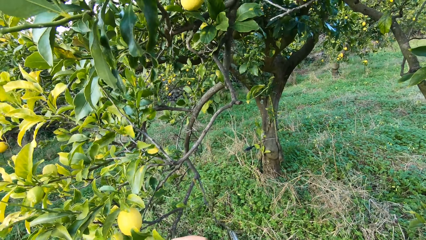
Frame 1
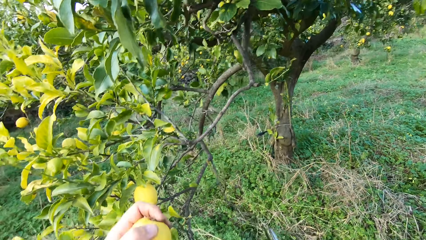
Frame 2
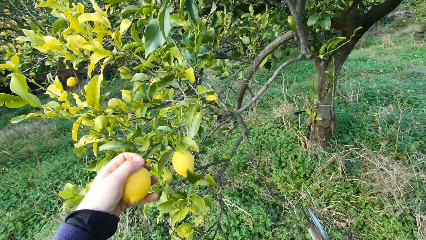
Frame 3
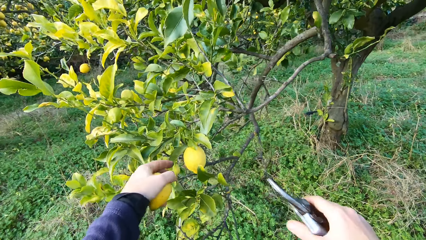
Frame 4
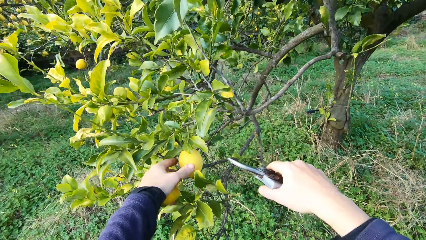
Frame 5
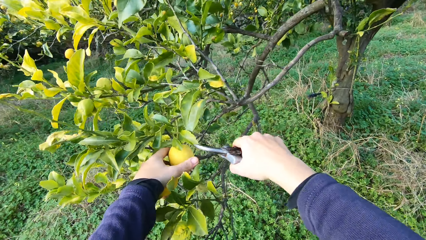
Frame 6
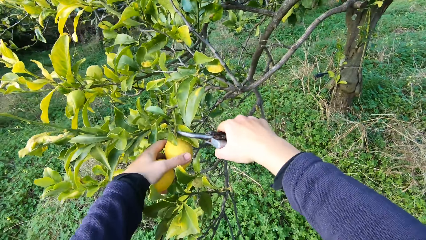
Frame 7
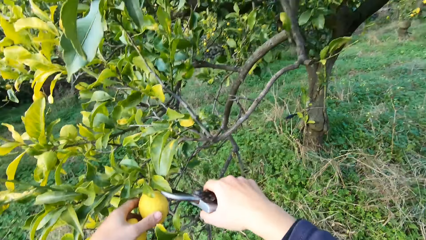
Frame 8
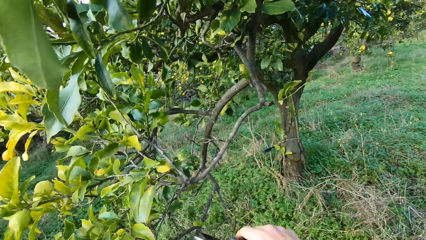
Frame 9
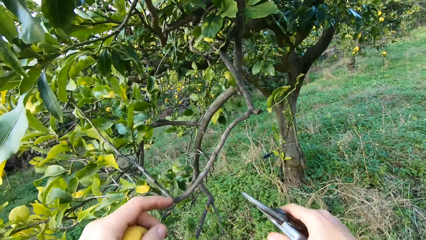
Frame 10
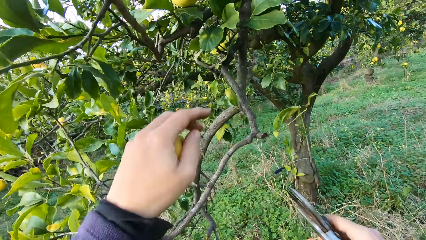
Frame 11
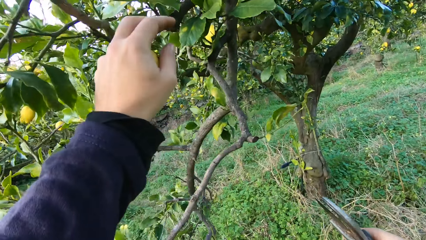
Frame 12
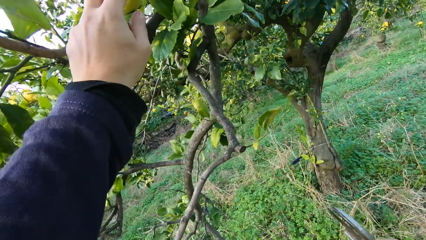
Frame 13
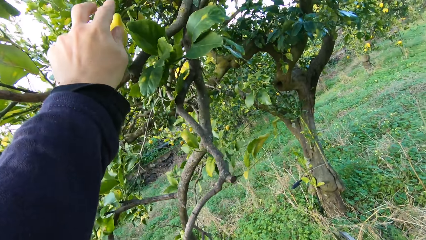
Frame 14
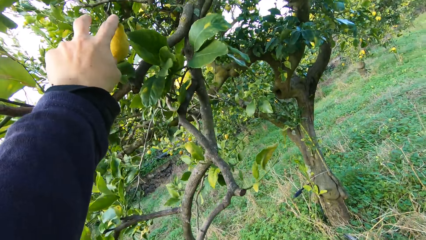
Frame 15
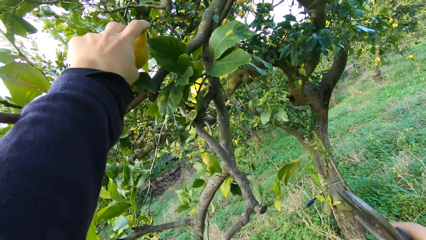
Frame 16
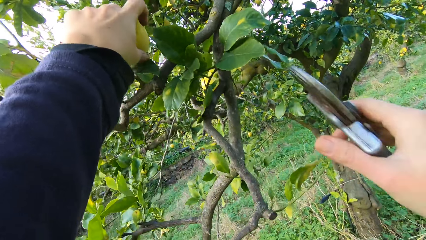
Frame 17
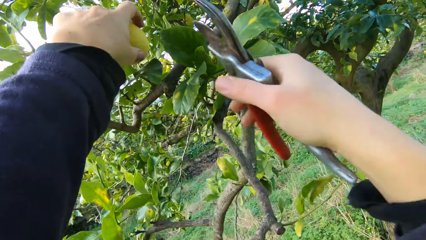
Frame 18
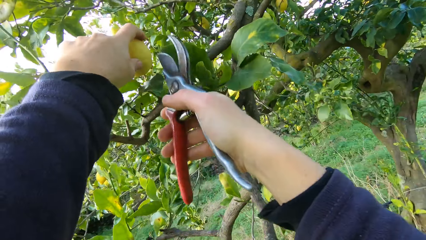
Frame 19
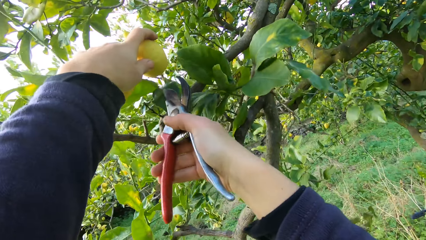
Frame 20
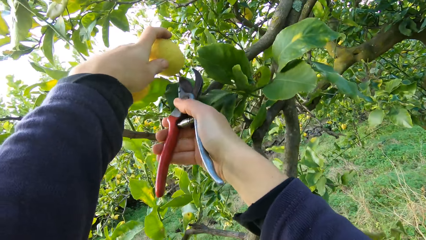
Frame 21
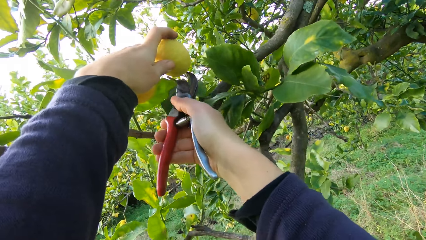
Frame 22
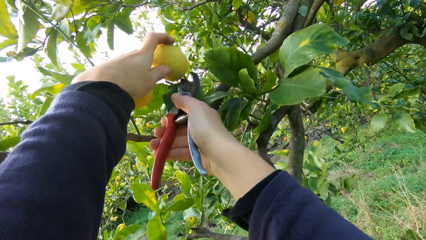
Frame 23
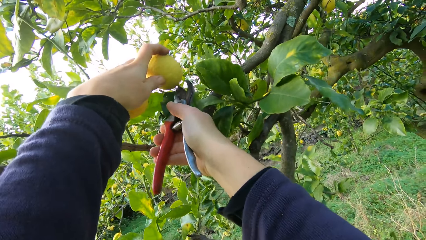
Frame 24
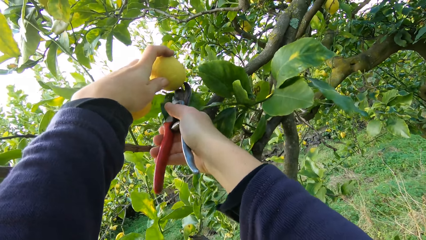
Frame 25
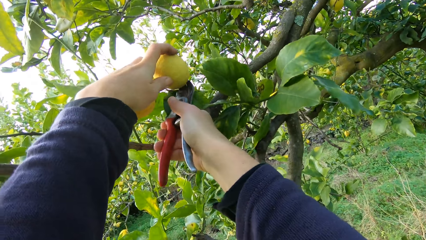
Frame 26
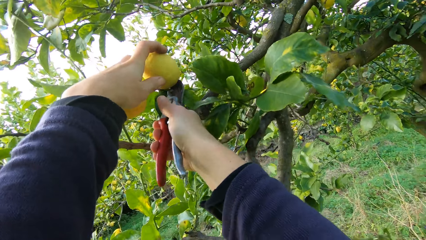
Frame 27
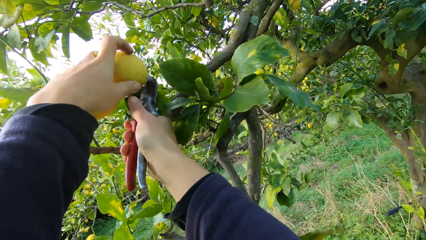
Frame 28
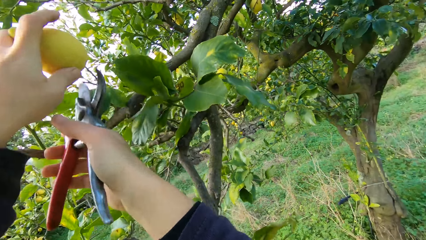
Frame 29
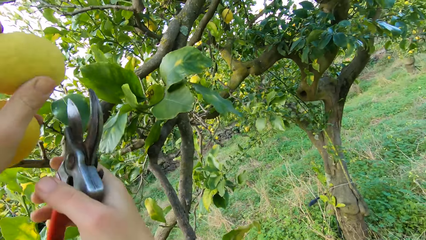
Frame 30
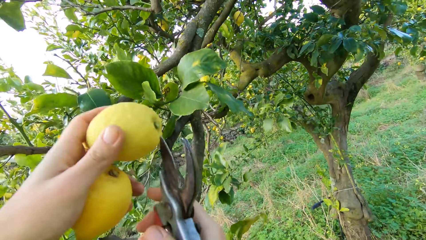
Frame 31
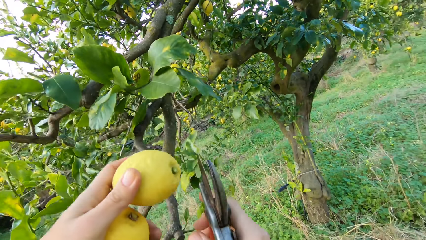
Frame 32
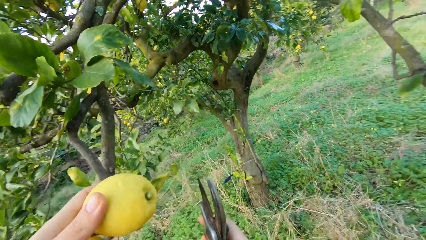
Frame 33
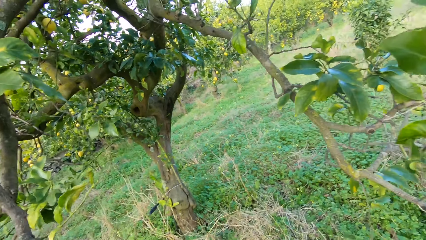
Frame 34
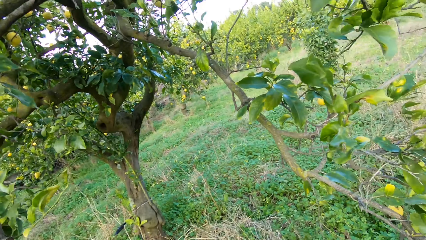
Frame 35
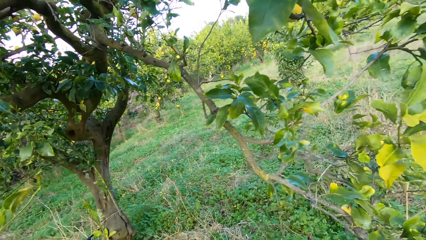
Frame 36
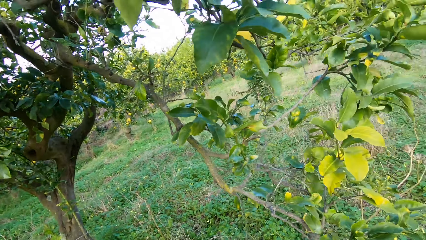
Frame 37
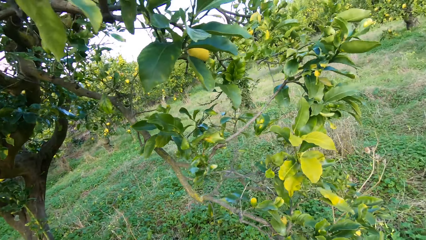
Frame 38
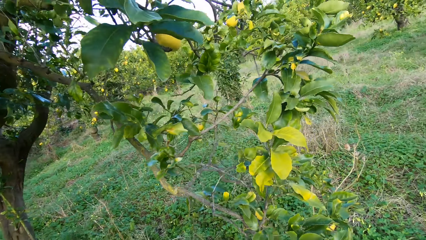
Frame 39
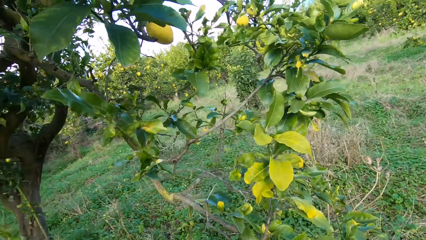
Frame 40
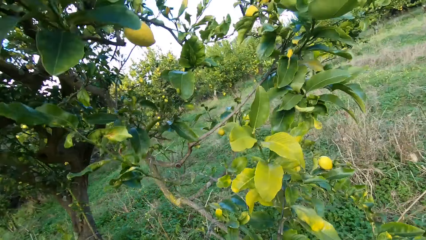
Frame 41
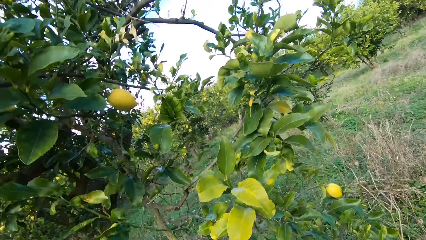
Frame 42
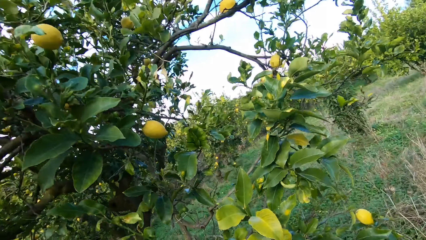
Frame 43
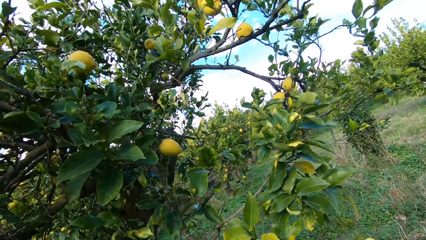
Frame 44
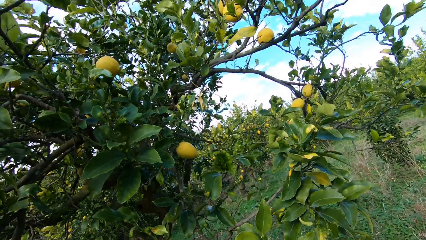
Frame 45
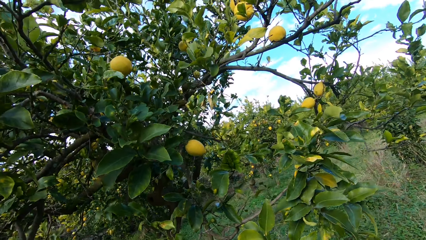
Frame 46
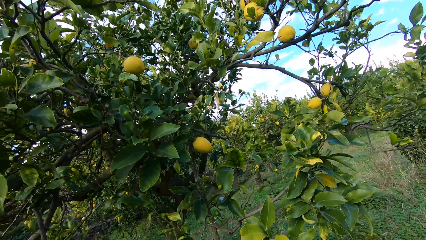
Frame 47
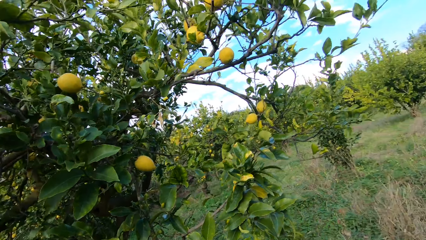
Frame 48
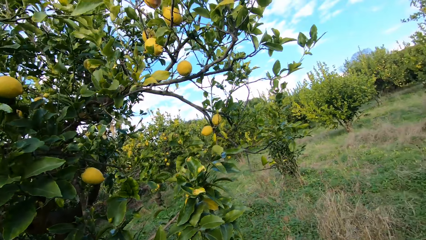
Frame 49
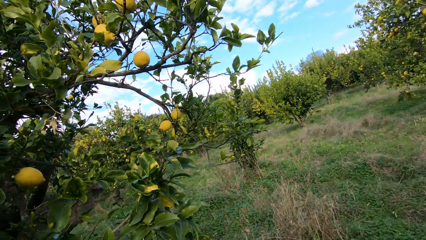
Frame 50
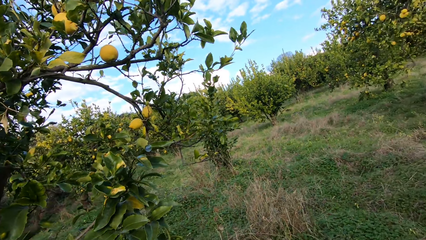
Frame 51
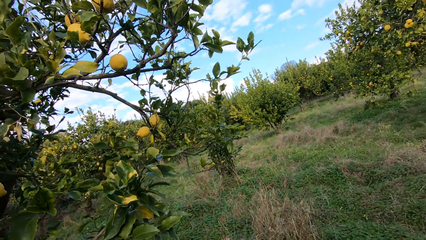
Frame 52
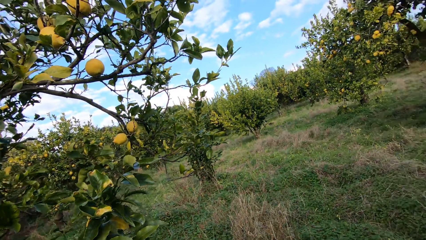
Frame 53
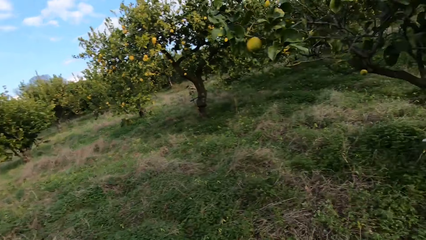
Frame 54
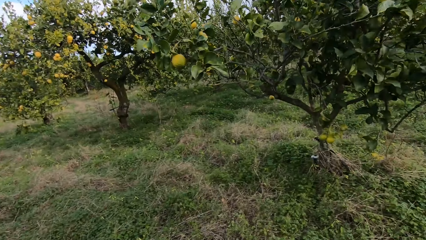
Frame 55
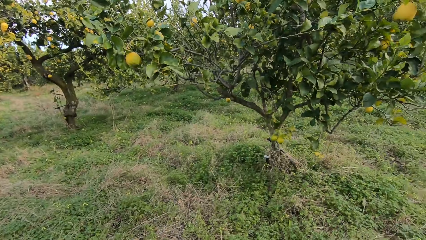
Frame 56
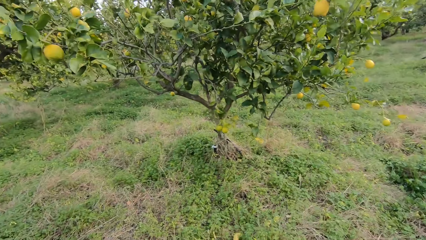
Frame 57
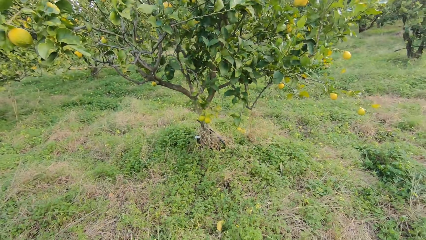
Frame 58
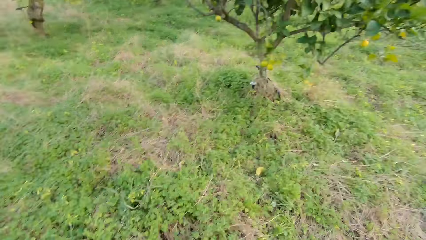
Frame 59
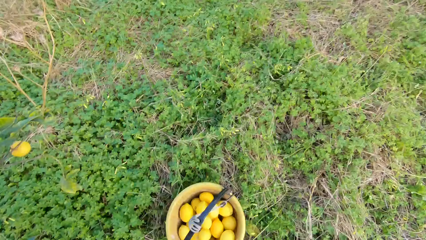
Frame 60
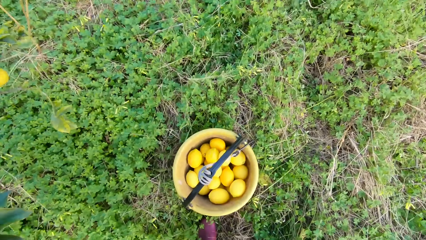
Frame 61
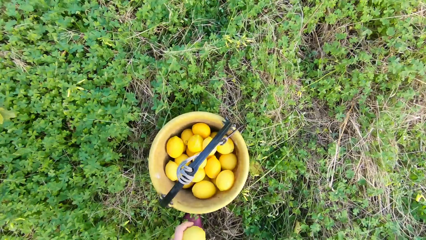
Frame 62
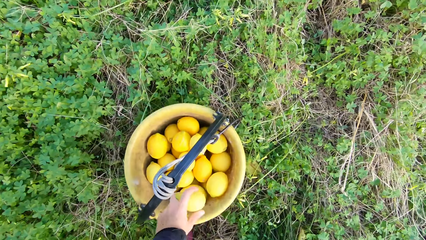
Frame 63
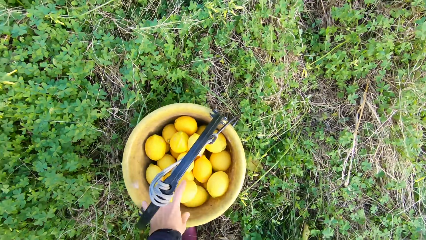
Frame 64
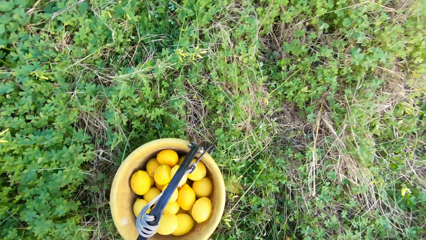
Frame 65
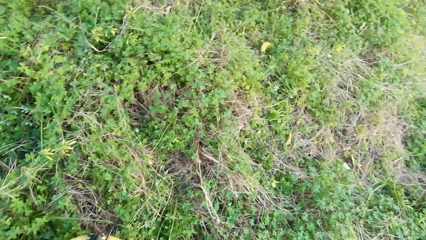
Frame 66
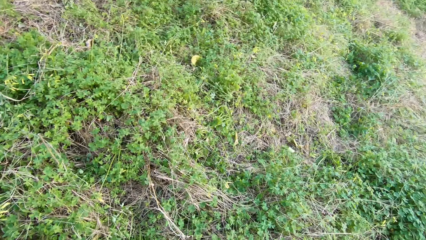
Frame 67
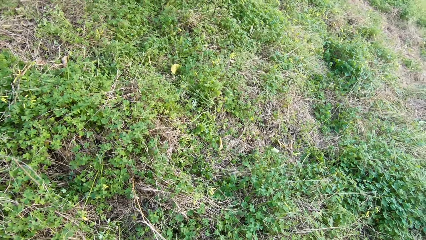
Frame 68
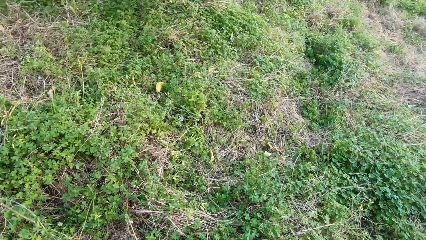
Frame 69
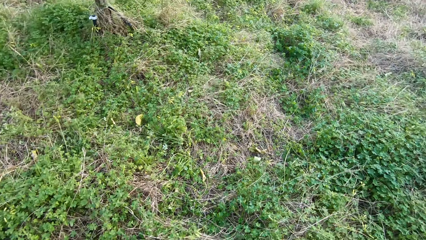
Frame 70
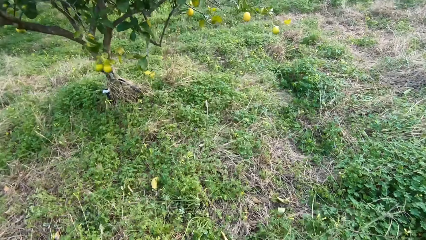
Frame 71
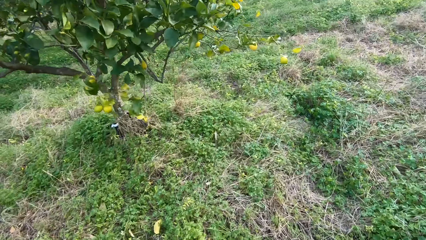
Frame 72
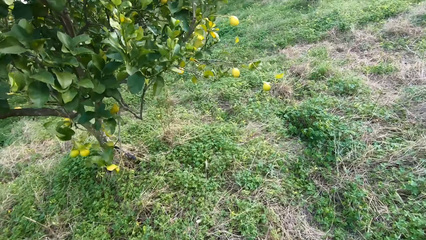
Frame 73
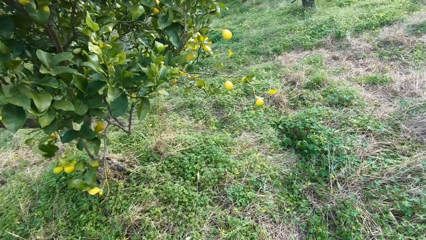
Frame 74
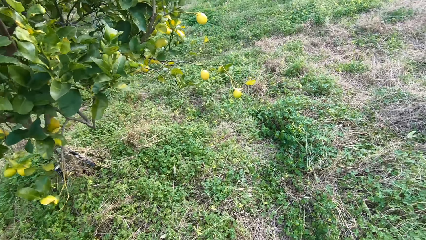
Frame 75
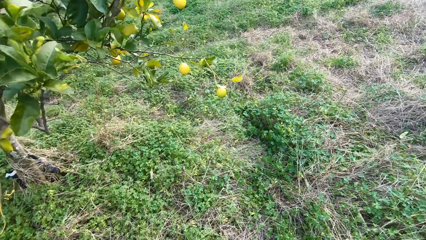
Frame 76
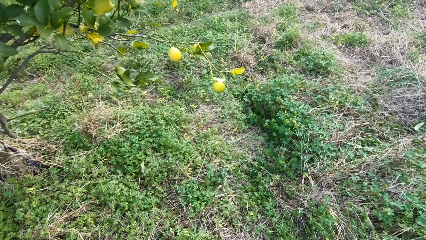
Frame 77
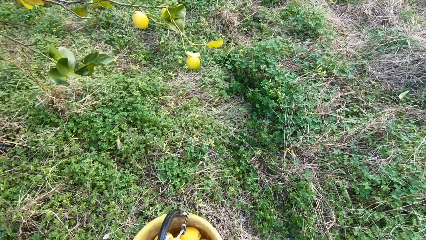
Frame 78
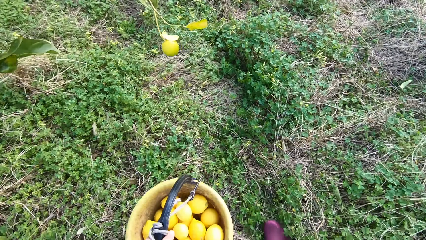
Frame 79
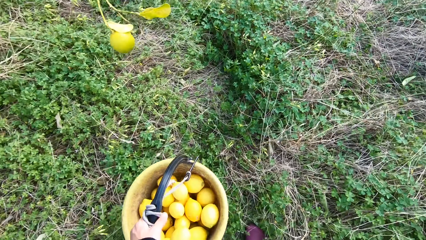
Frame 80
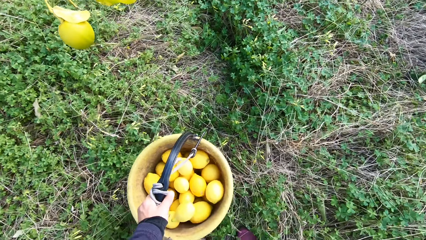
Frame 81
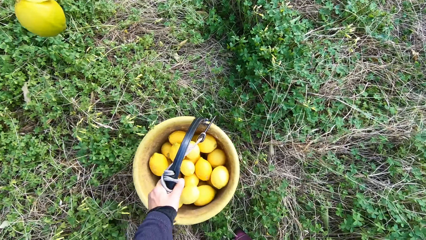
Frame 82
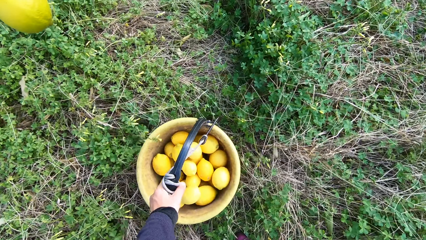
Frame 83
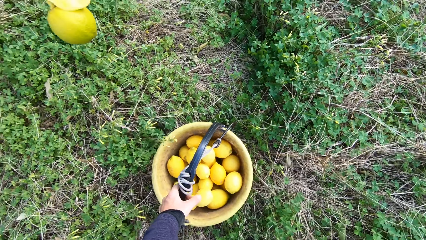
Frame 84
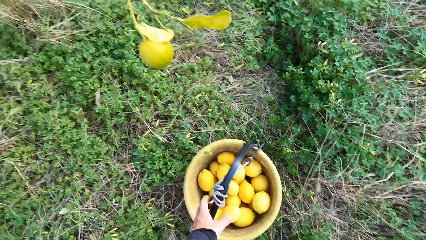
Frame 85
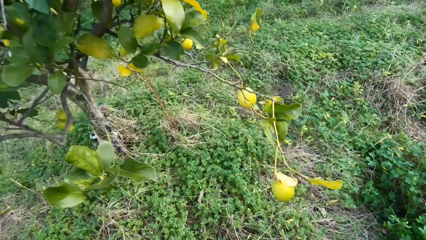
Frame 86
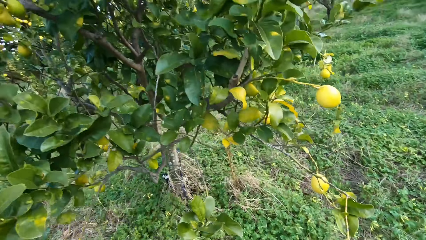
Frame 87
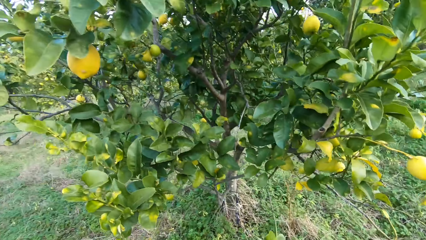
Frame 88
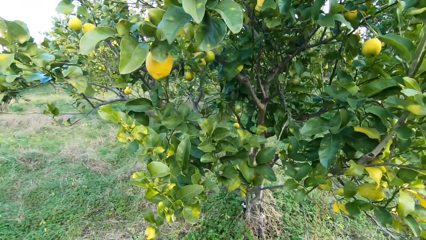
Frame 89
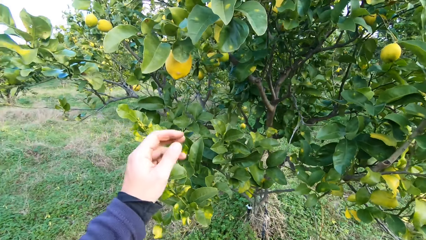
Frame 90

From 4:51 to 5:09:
The camera wearer grabs an orange. They grab an orange again. They cut the stem off. They pluck another lemon from the tree with the plier. They throw the lemon into the bucket. They put the bucket on the floor.
